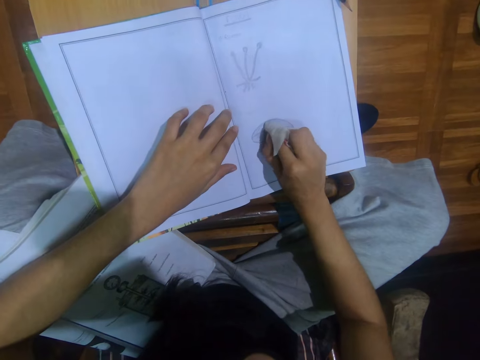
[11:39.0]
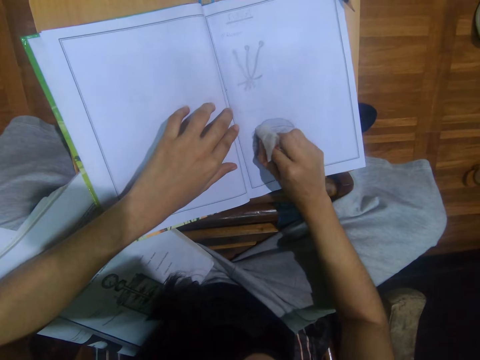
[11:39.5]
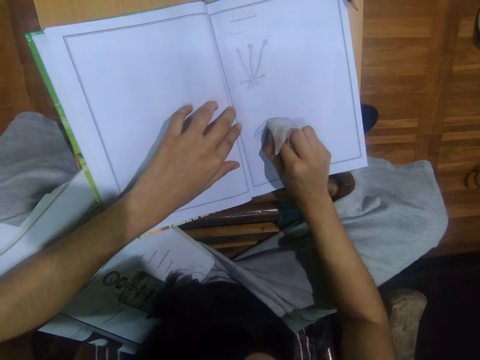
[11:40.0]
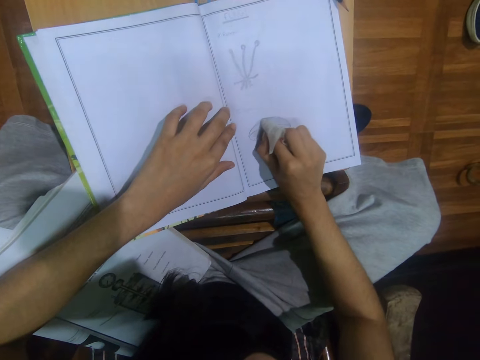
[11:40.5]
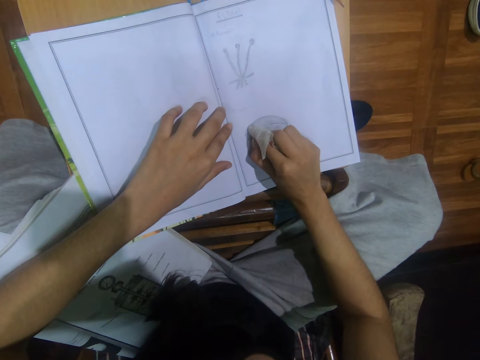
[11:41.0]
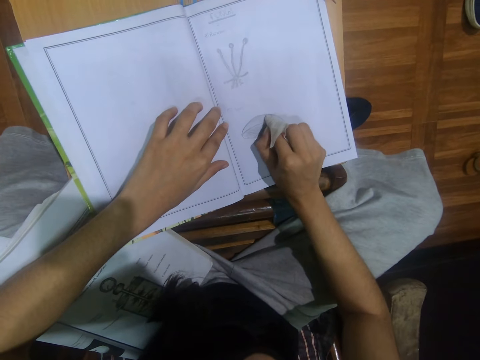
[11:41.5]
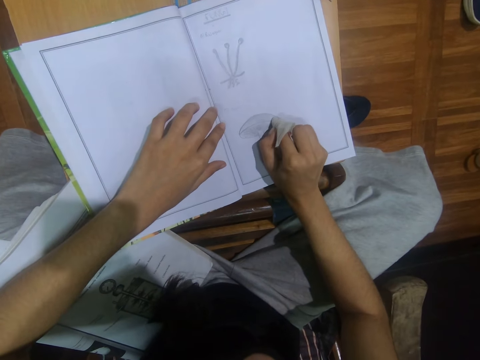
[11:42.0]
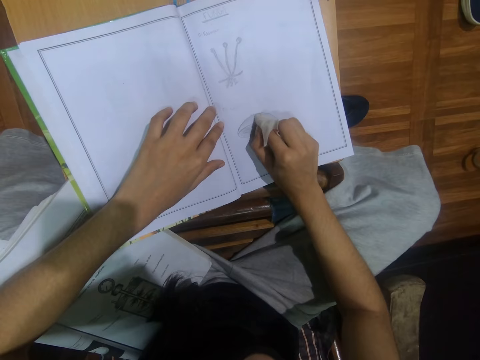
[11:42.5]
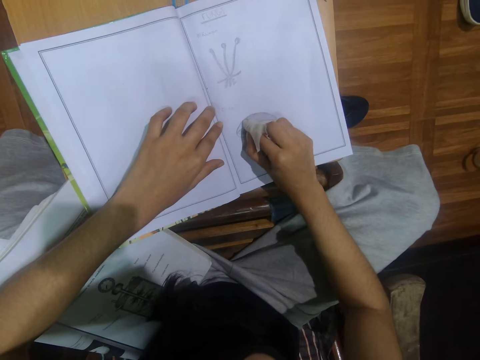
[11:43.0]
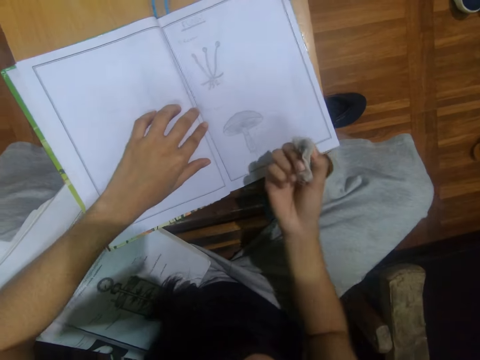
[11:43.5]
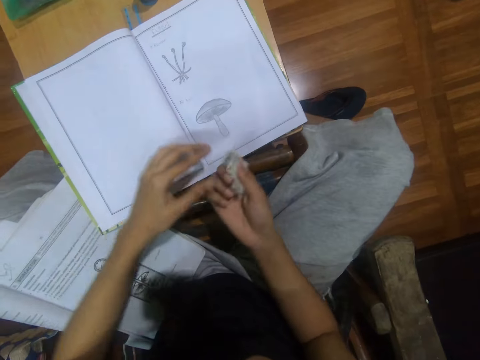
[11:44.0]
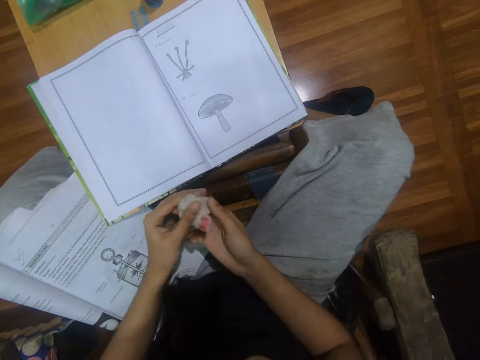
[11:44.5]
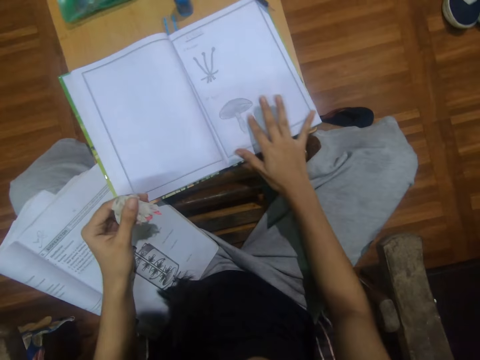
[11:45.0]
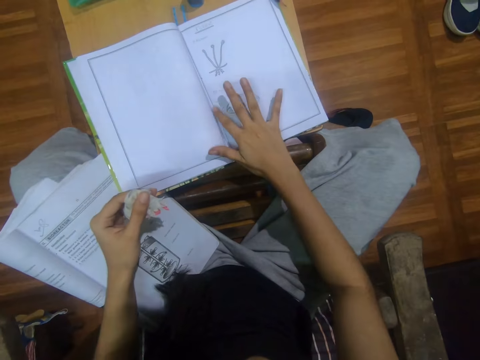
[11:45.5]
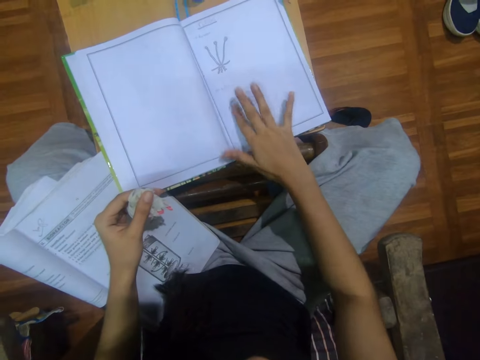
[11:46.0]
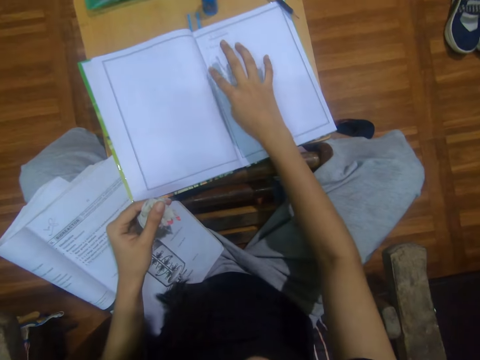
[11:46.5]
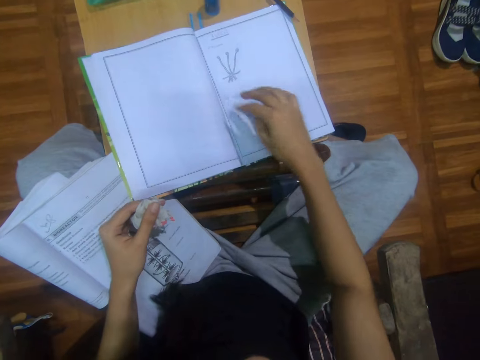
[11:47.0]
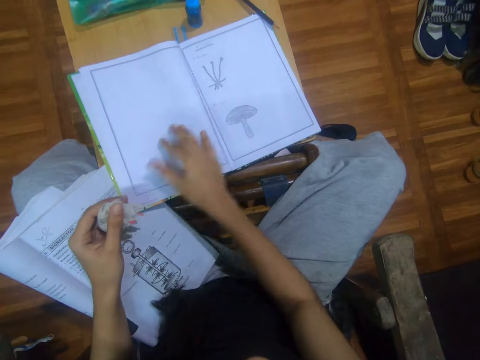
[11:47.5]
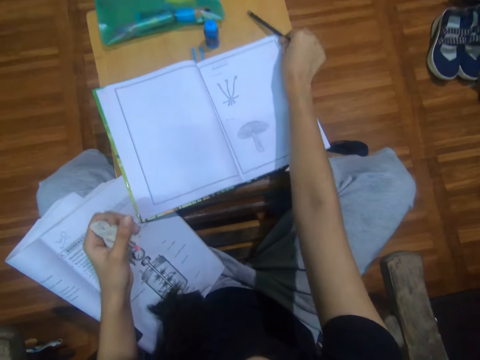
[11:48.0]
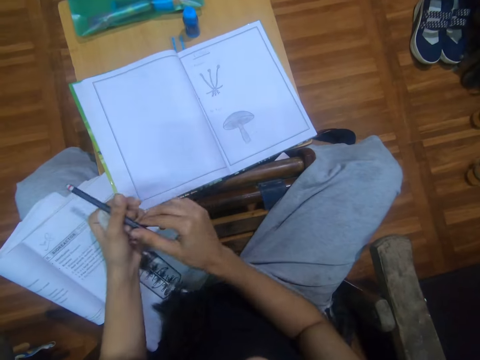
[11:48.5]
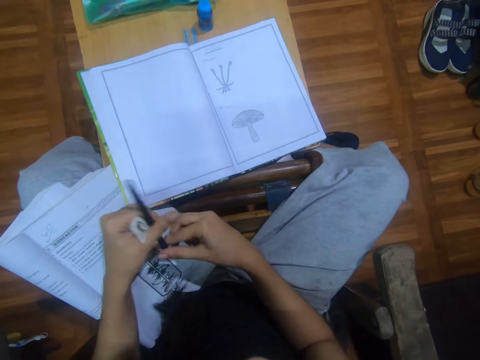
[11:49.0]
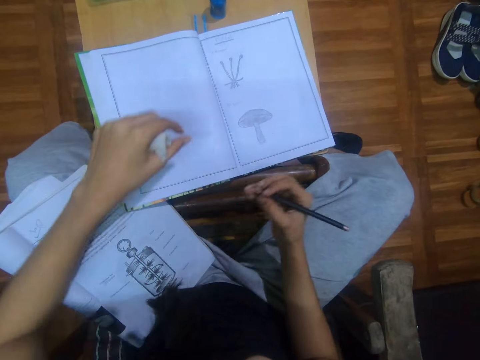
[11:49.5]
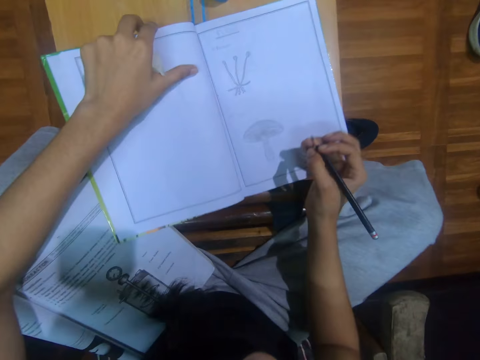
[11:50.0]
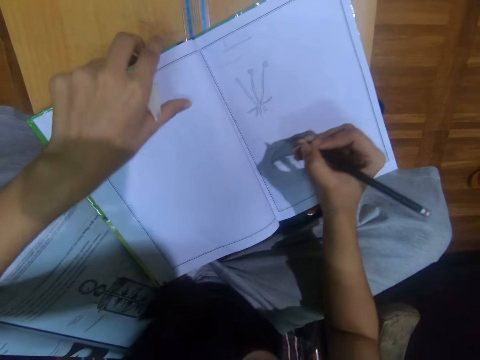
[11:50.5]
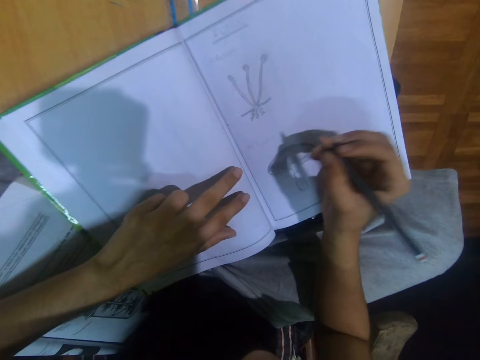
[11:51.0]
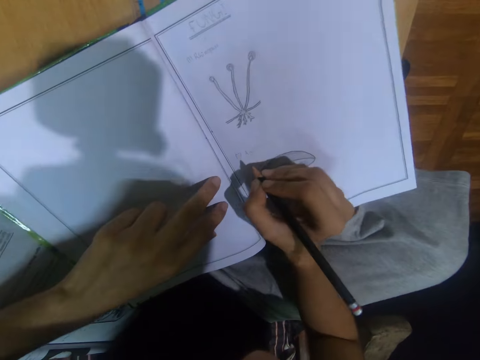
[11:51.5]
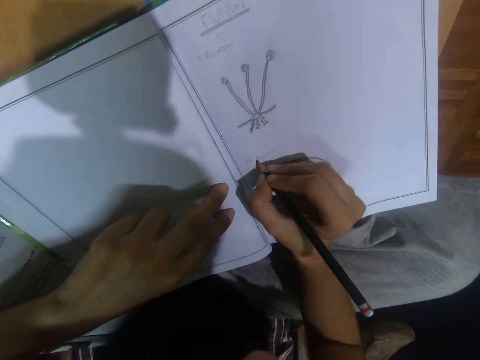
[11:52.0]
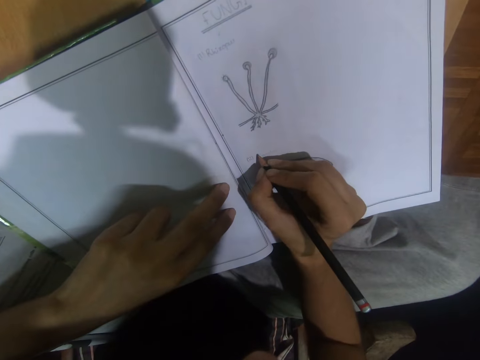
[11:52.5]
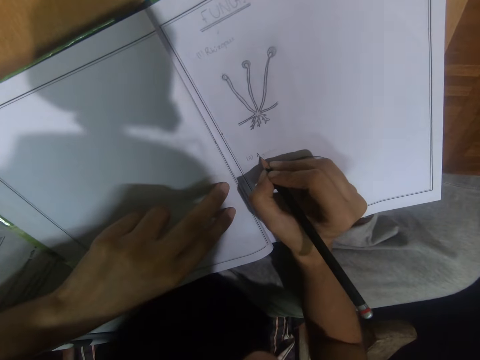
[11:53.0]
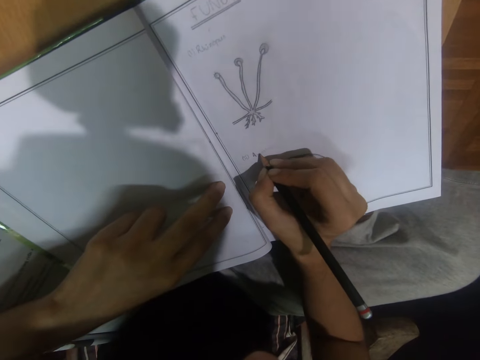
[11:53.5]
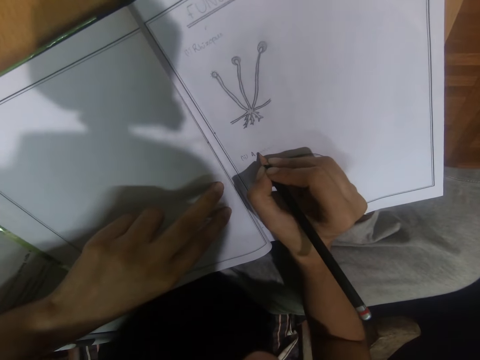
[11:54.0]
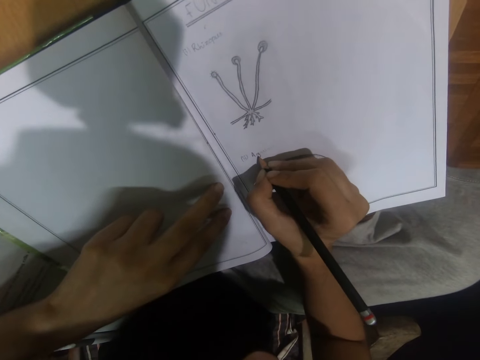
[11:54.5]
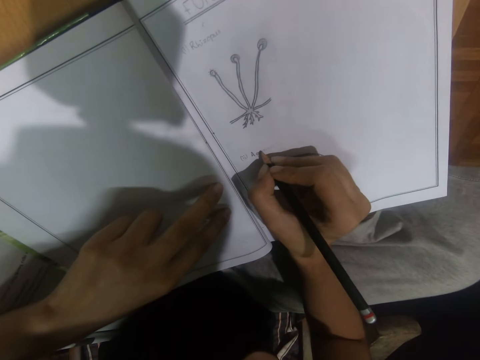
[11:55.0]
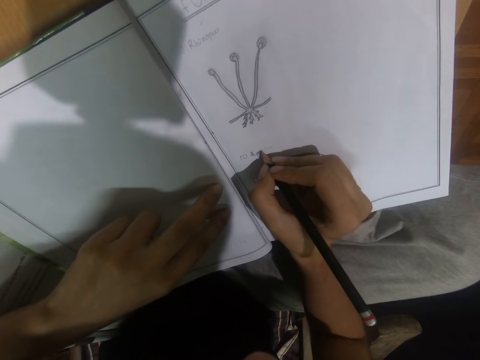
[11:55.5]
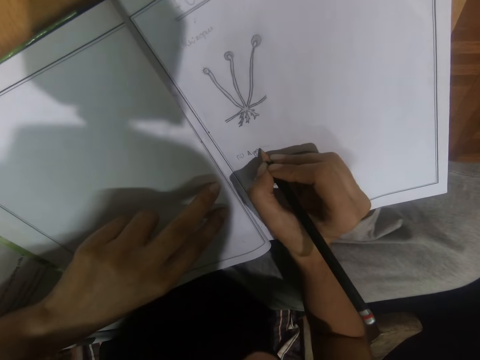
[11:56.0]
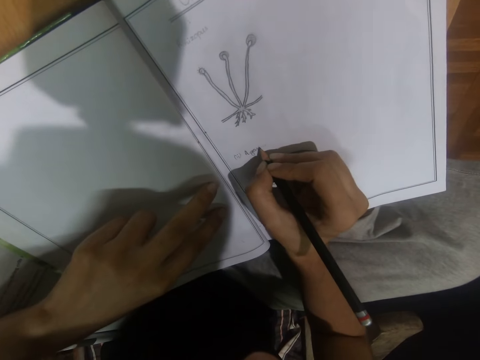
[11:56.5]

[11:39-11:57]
The camera wearer rubs the cloth on the page with her right hand. She moves the cloth from her right hand to her left hand. She rubs the drawing with a finger. She dusts the page with her right hand. She puts a hand on the book. She picks the pencil from the table with her right hand. She moves the pencil from her right hand to her left hand. She collects the pencil from her left hand with her right hand. She adjusts the book on the table with her left hand. She holds the book with her left hand. She moves her left hand. She writes on the page with the pencil in her right hand.

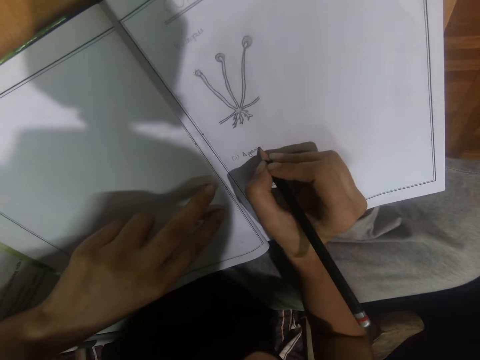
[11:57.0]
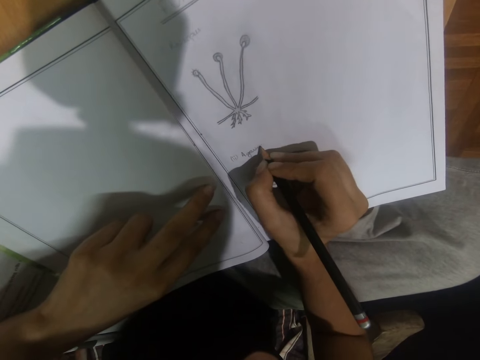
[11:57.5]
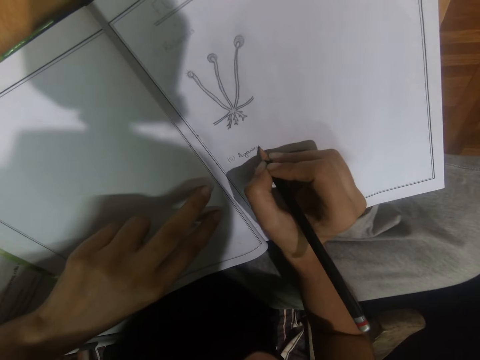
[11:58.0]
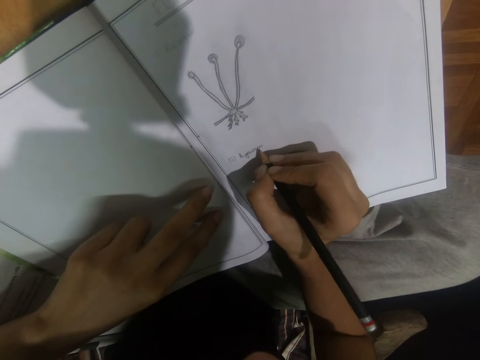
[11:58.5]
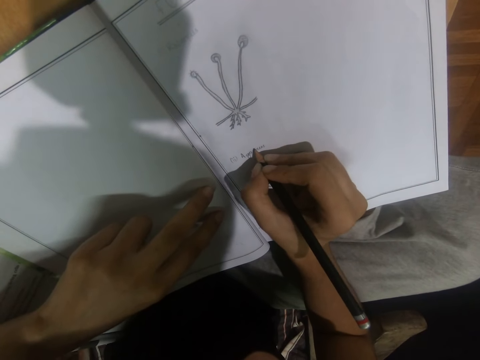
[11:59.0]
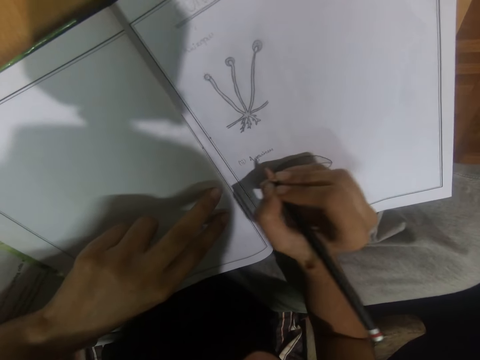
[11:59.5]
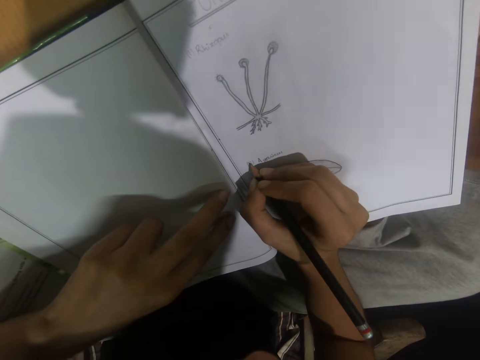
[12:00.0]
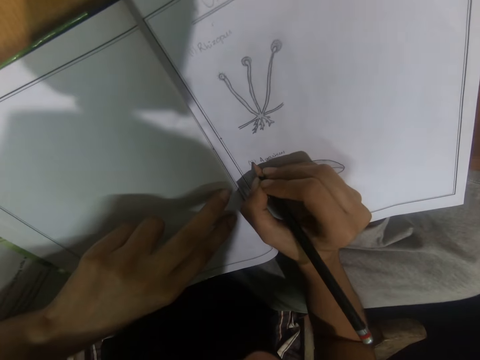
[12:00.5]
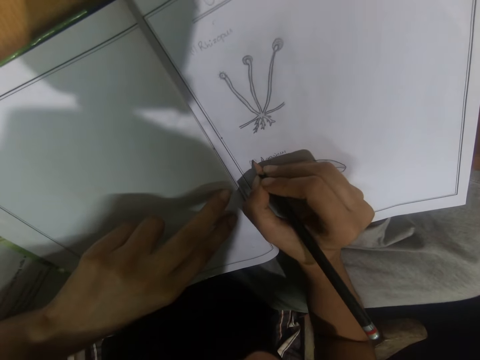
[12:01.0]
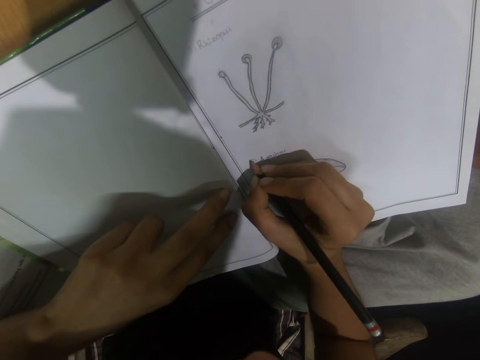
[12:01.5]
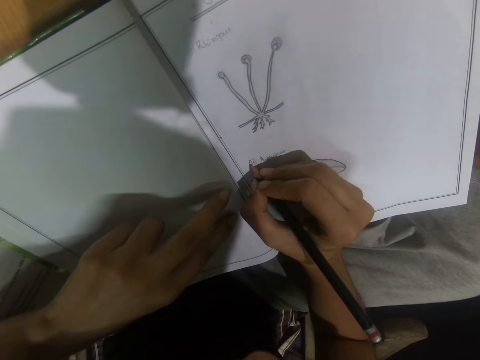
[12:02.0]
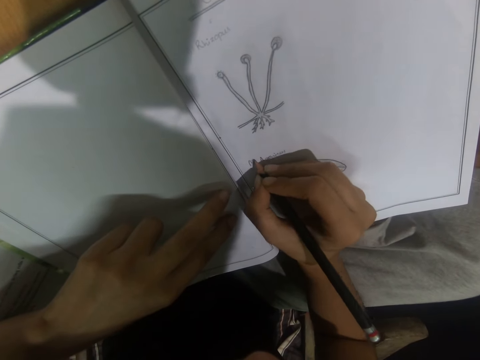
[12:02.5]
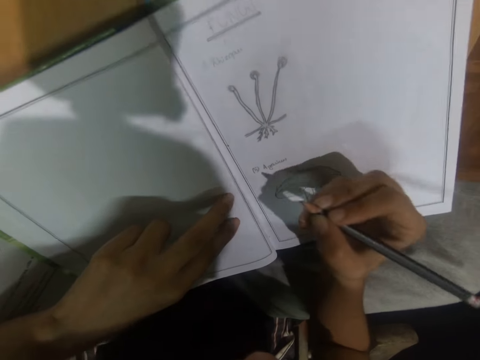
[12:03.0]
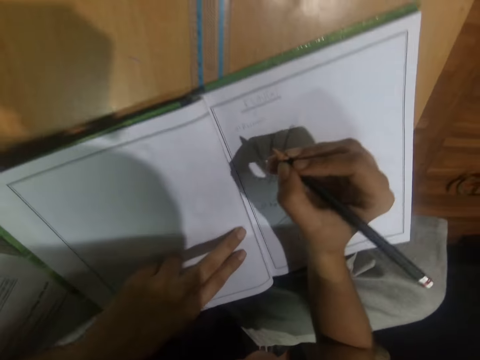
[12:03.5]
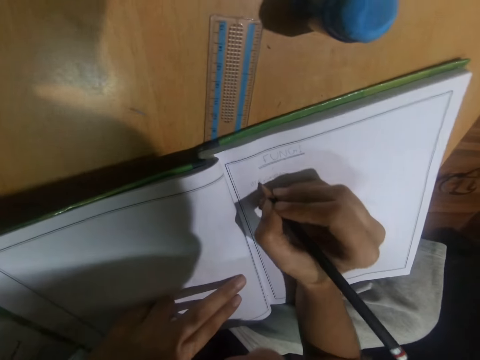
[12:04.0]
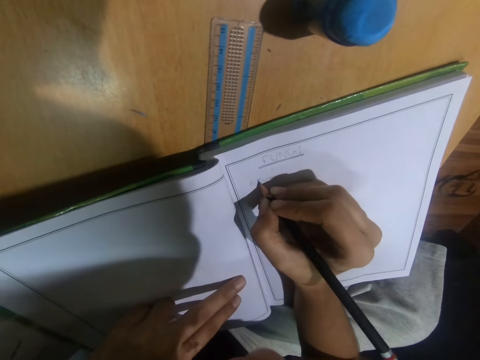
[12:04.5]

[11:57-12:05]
The camera wearer writes on the page with the pencil in her right hand.
